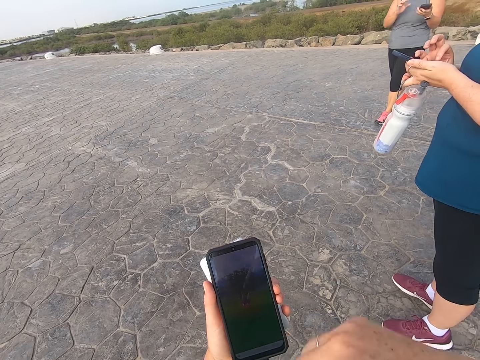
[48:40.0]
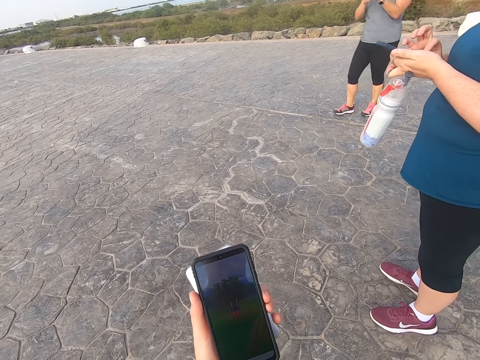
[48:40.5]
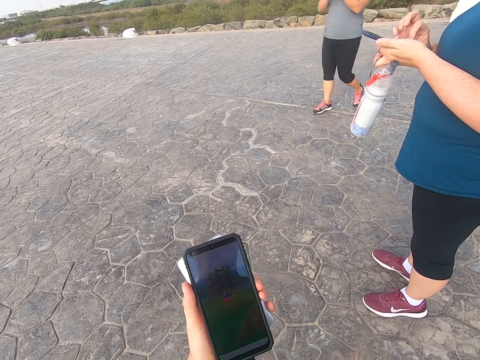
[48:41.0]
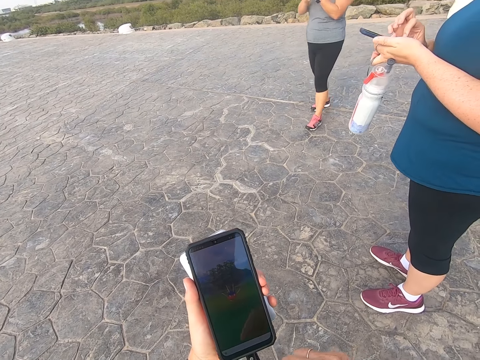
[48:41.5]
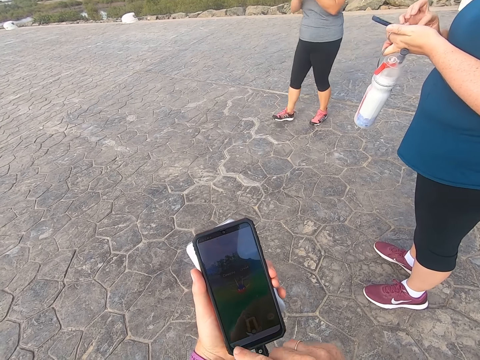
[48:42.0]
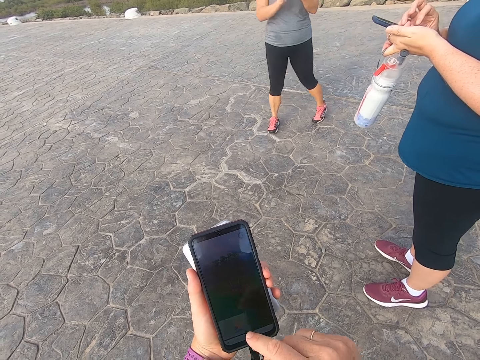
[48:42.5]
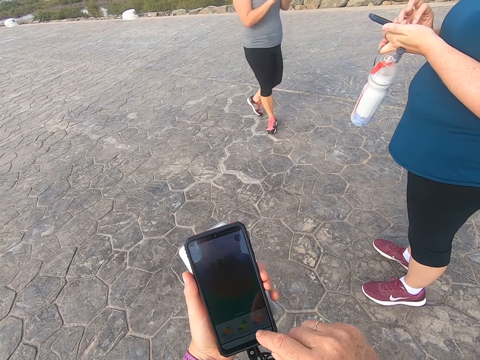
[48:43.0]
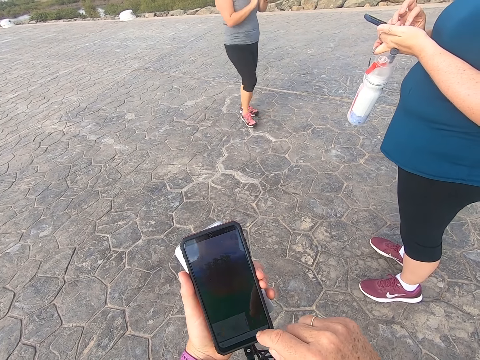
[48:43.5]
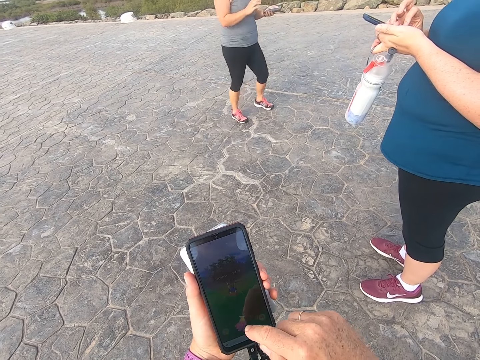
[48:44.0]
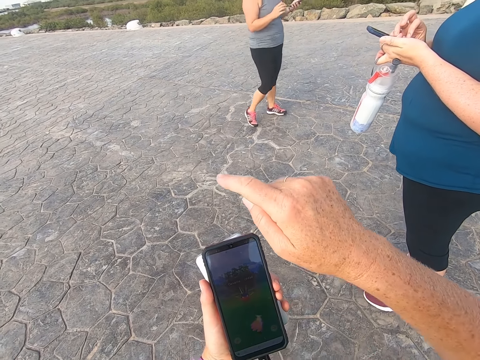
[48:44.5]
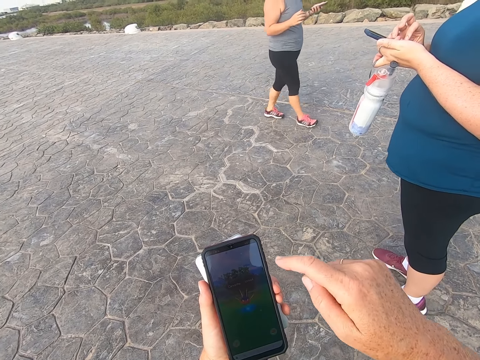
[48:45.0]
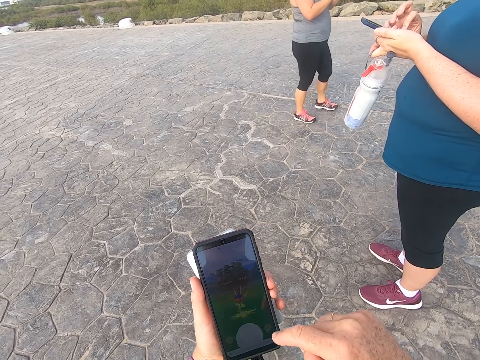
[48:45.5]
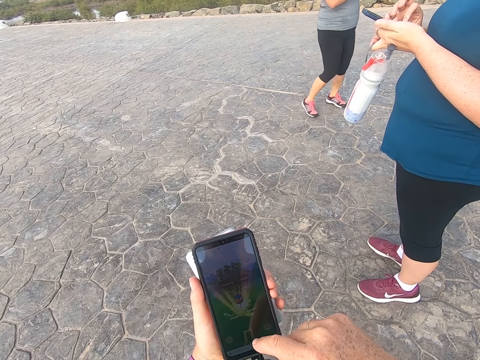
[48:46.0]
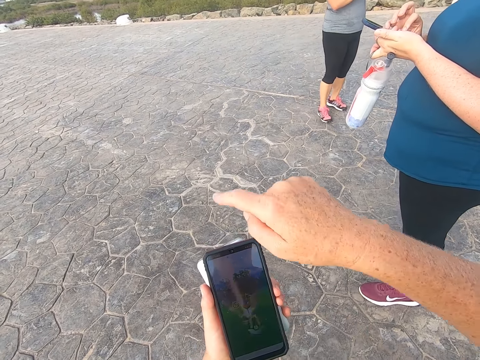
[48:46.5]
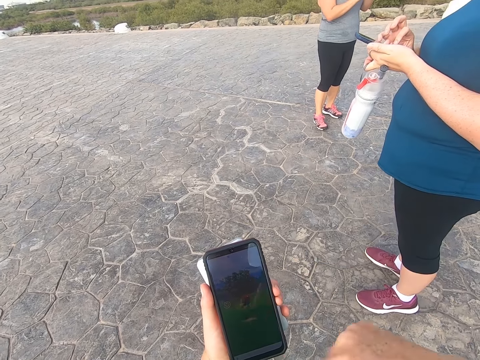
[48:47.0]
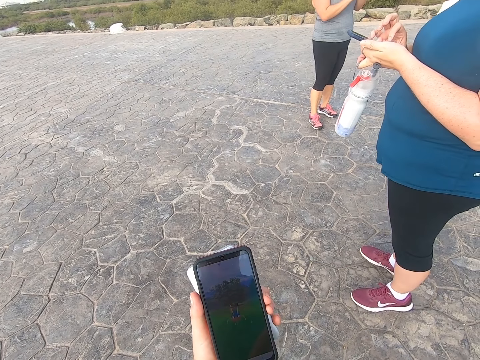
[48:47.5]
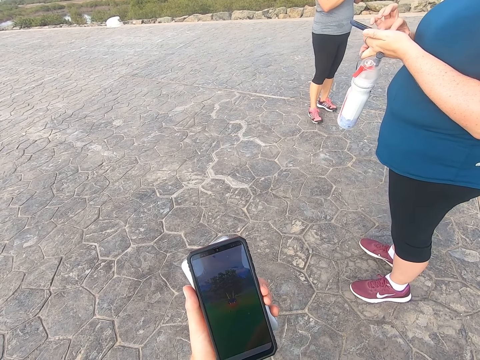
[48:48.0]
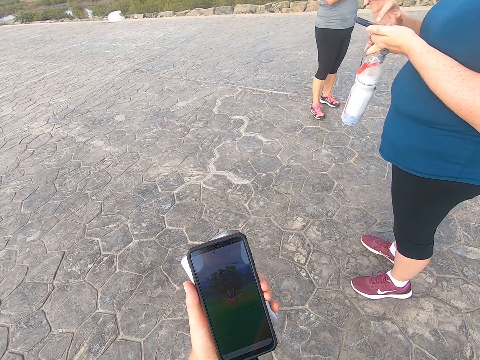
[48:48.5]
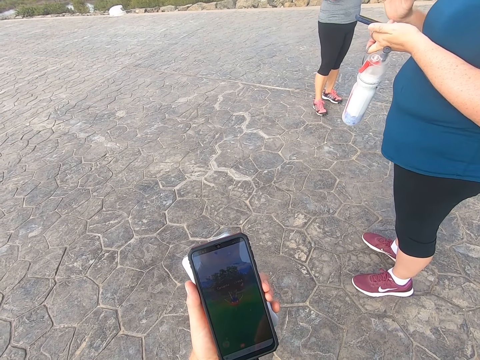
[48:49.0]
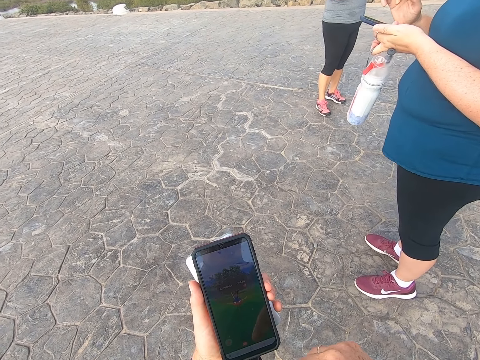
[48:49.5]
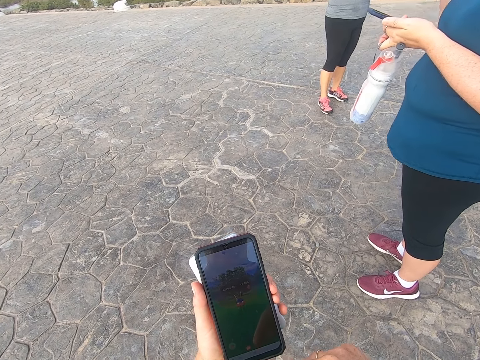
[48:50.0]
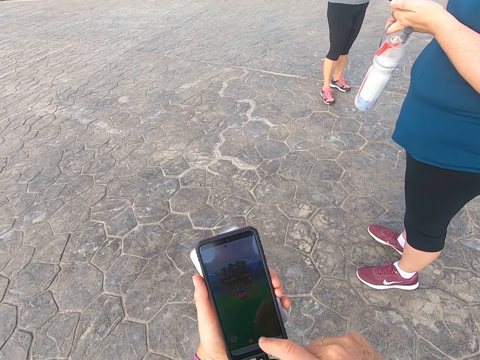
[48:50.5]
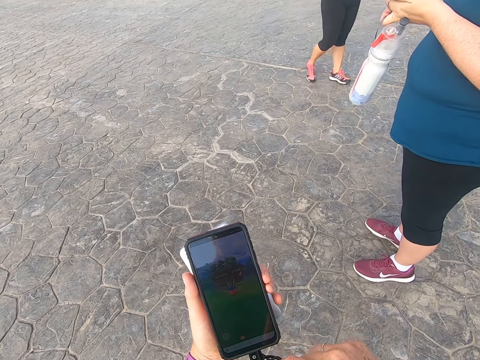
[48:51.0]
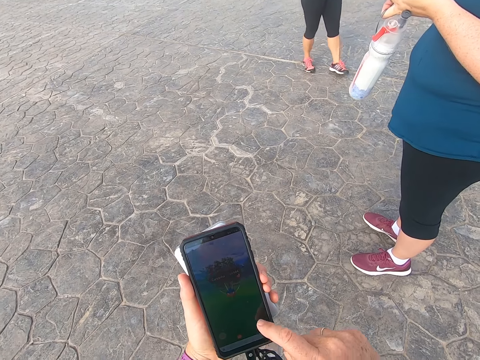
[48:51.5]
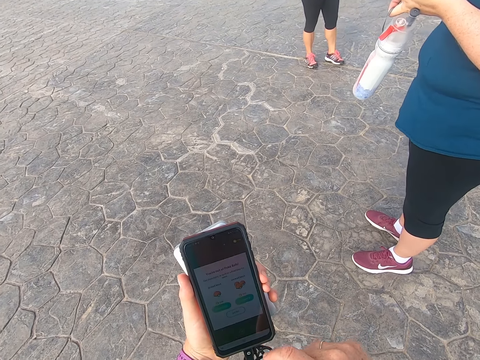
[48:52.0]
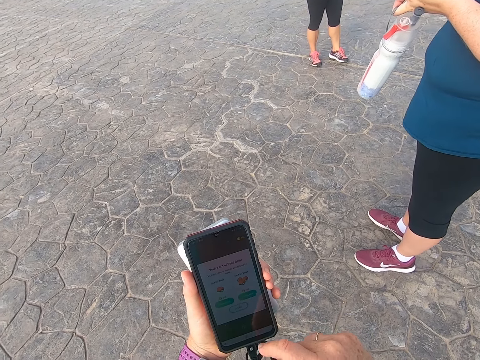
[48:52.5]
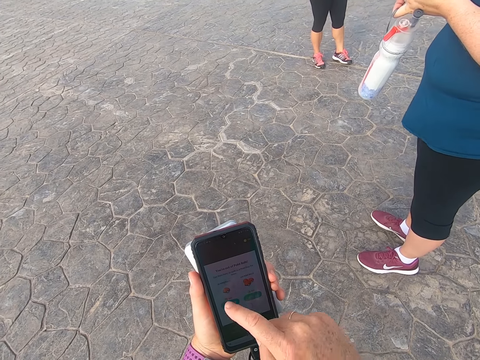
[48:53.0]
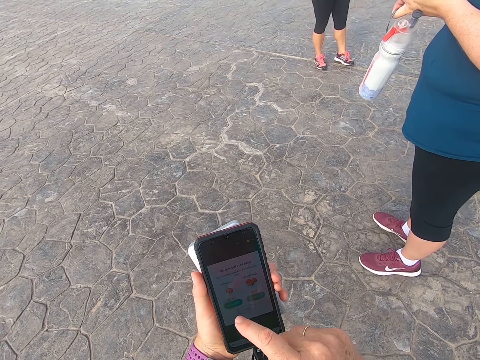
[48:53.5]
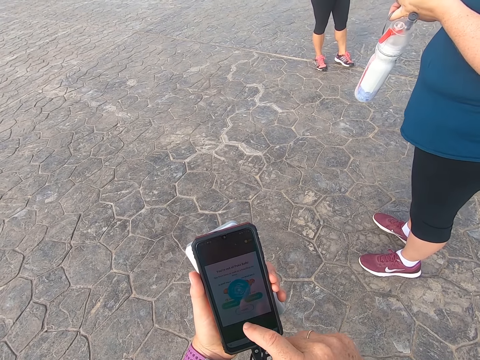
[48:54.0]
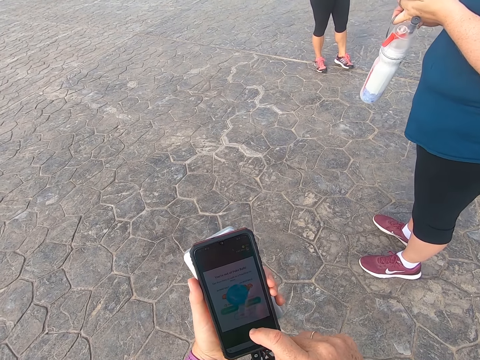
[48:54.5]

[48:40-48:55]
The camera wearer stands on the beach park. They play a game with the cell phone. A person operates a phone. The camera wearer plays a game on the phone.

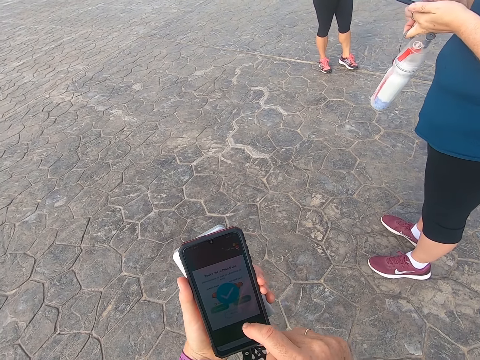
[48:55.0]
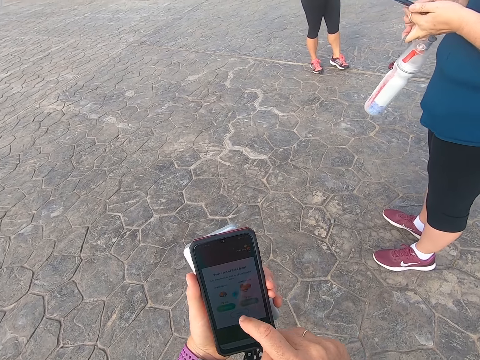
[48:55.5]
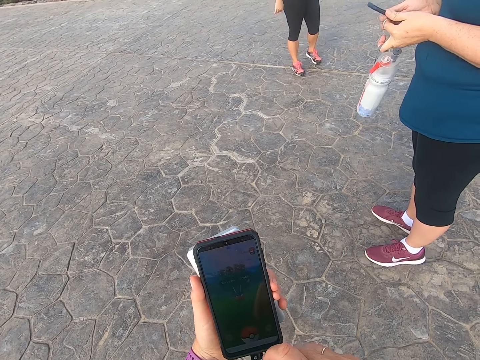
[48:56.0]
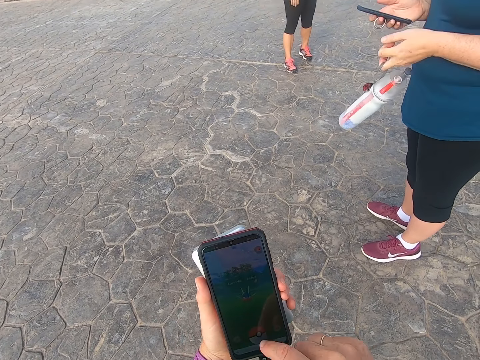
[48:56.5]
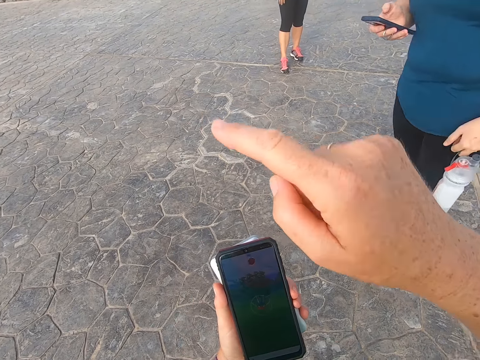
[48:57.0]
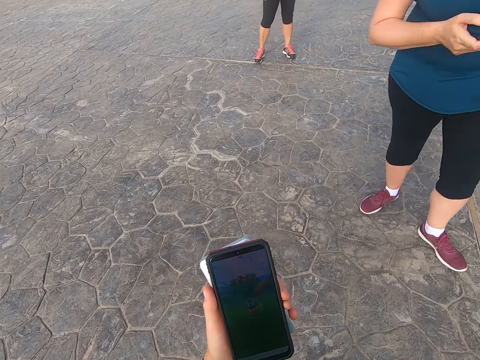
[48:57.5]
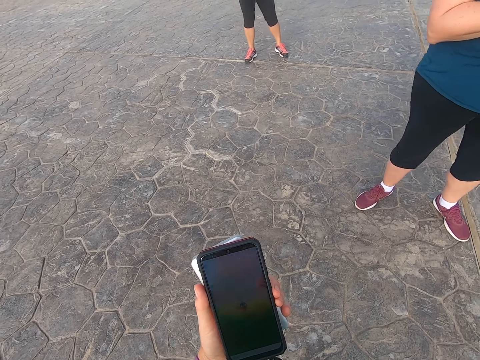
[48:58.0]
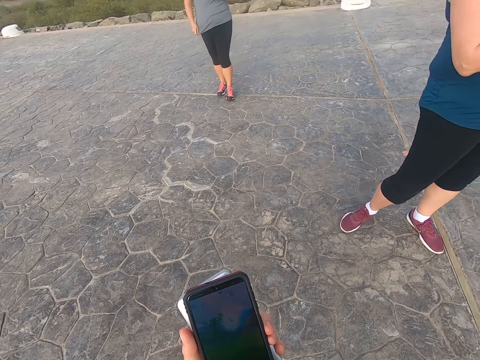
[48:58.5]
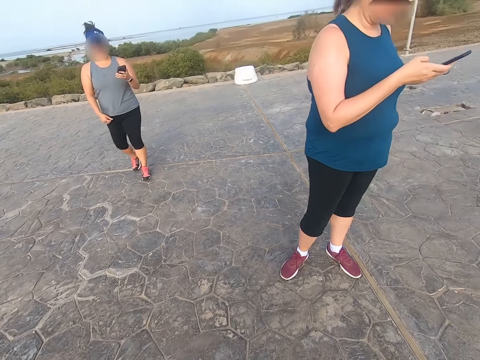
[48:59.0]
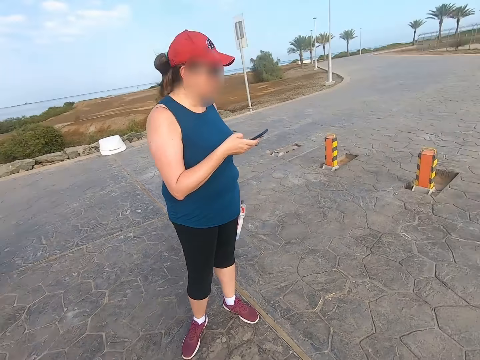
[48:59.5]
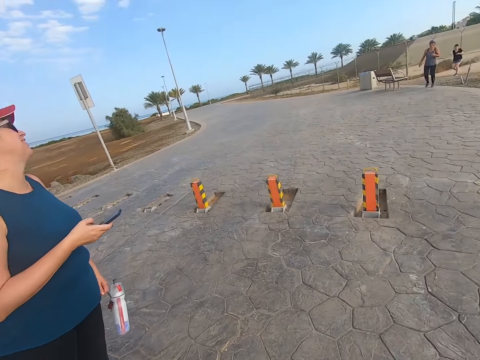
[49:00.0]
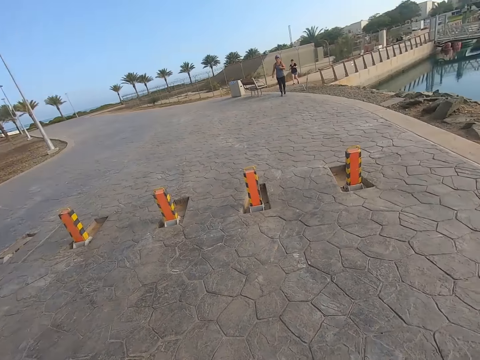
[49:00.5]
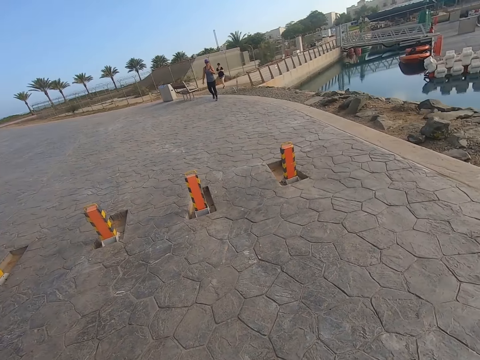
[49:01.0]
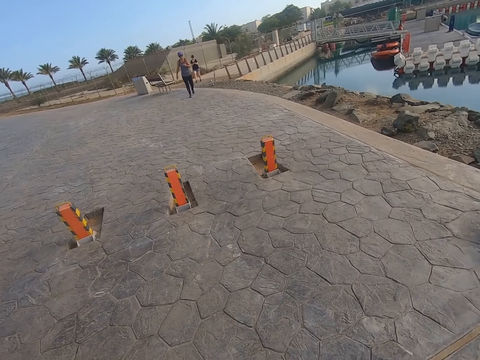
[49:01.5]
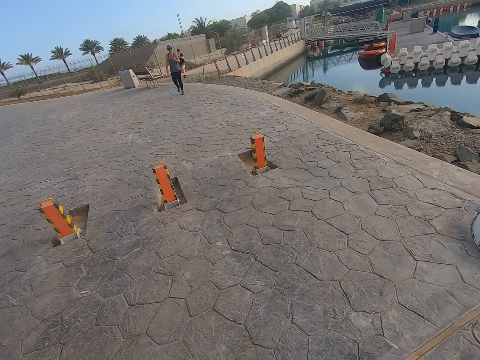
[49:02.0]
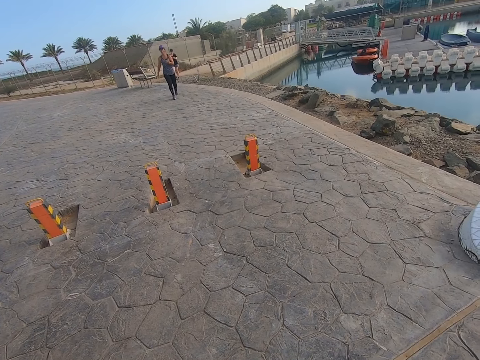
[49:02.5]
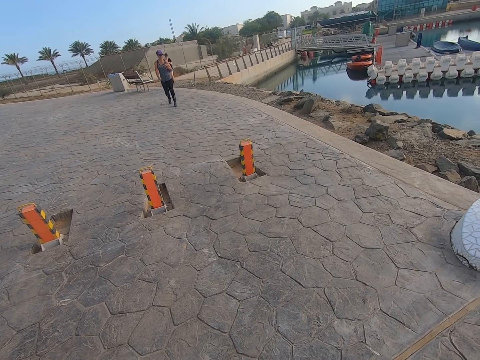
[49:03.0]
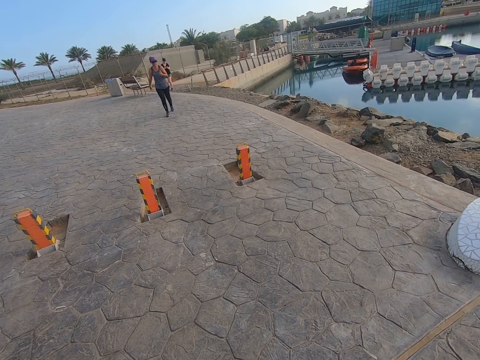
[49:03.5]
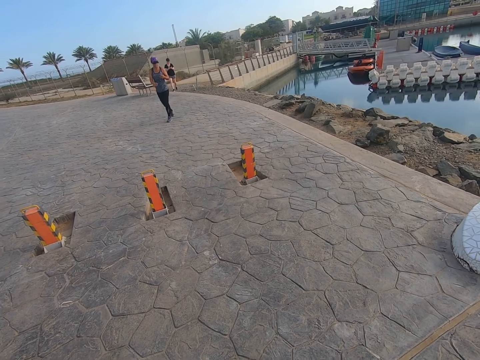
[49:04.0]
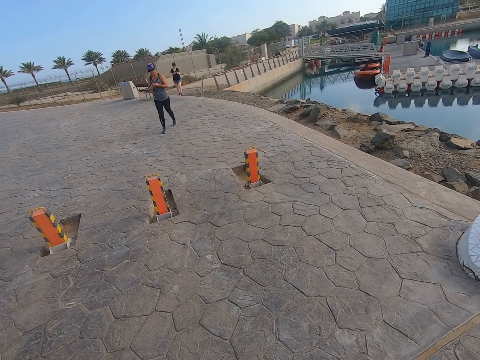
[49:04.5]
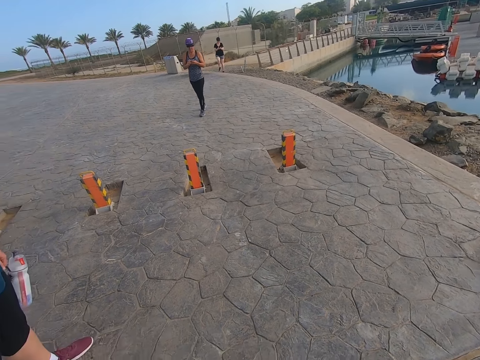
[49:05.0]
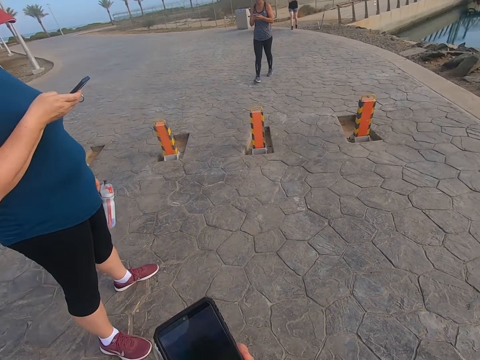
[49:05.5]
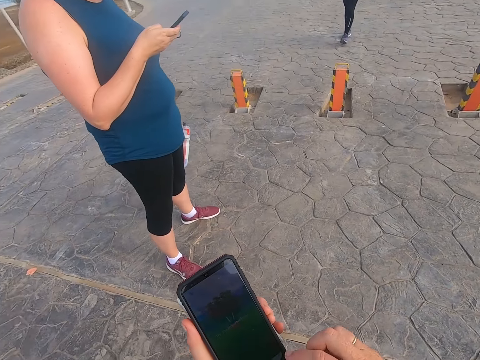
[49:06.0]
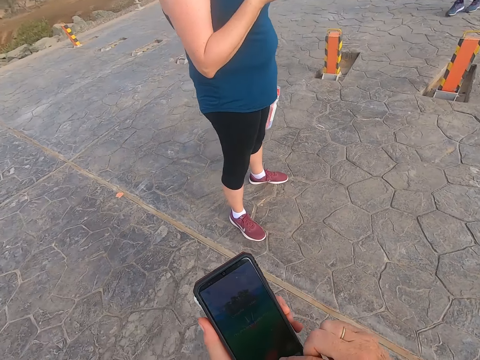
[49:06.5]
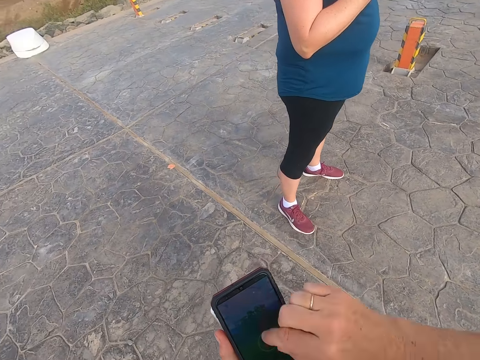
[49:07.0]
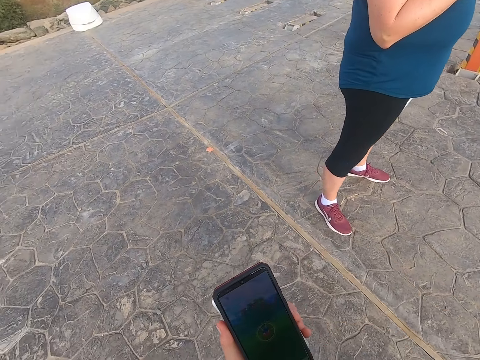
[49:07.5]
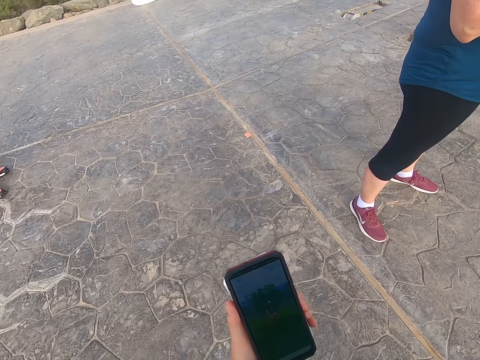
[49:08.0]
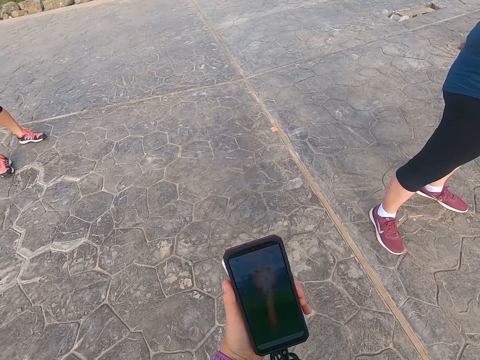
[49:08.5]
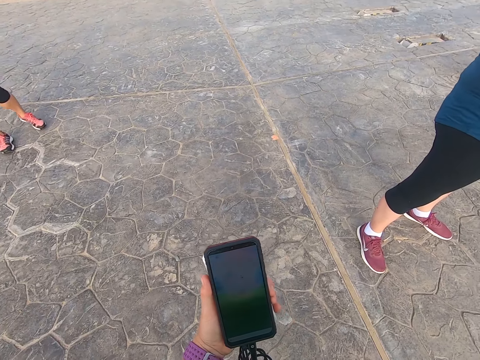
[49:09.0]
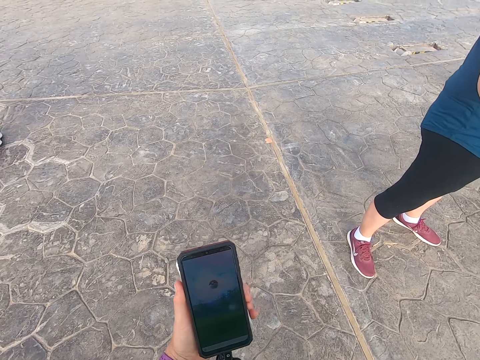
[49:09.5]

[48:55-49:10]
A person turns. The camera wearer stands on the beach park. The person holds a phone. Another person walks across the road. Another person walks across the road. The camera wearer plays a game with the cell phone.
